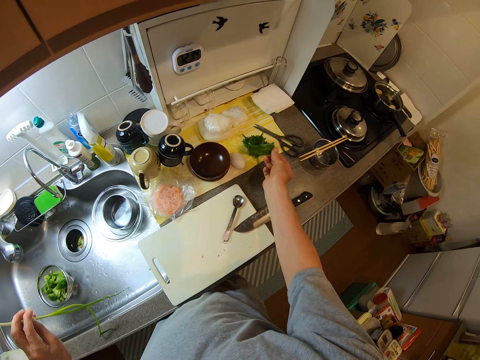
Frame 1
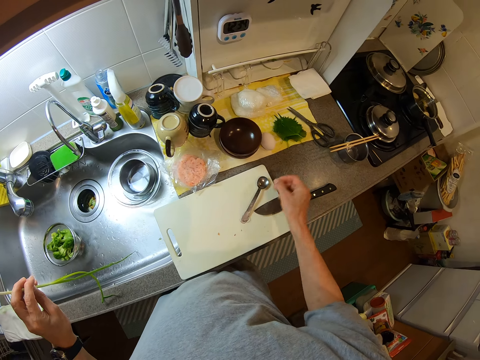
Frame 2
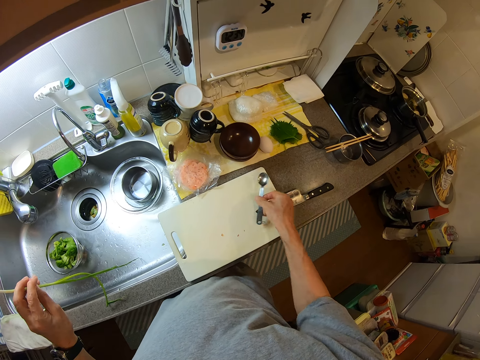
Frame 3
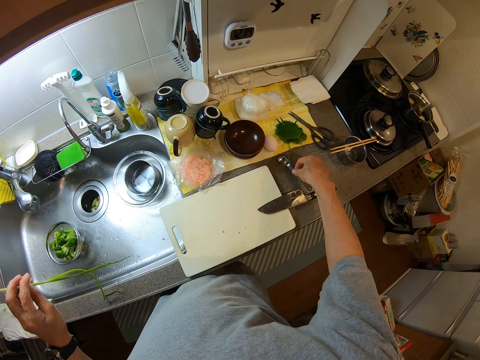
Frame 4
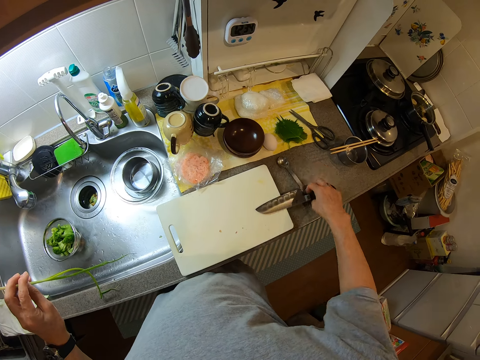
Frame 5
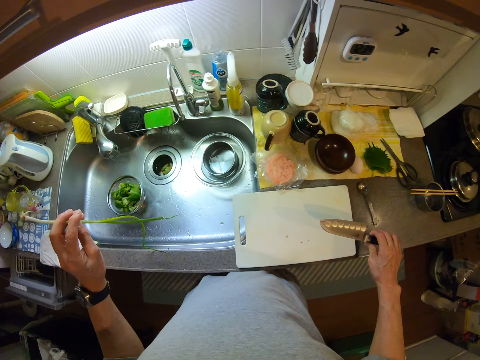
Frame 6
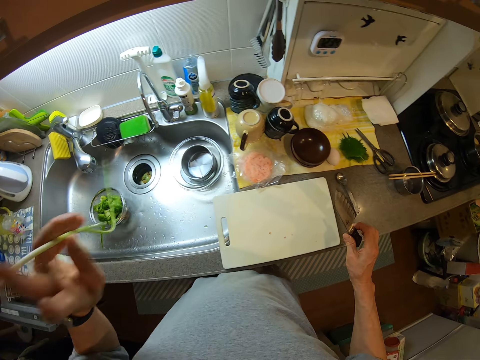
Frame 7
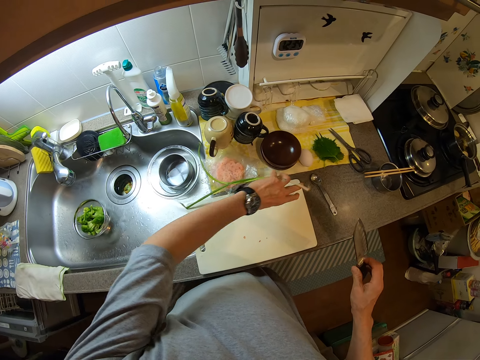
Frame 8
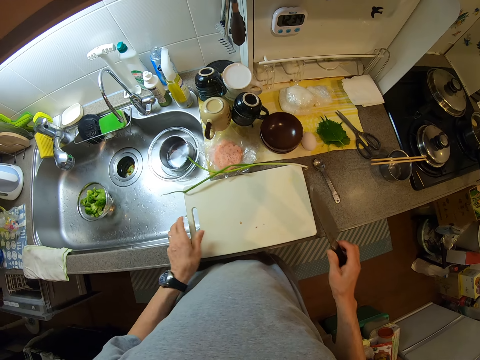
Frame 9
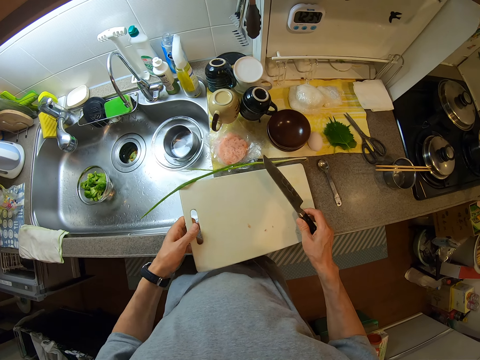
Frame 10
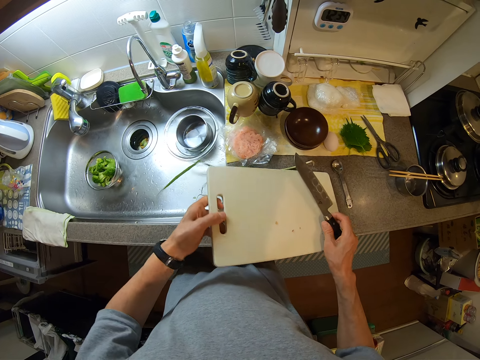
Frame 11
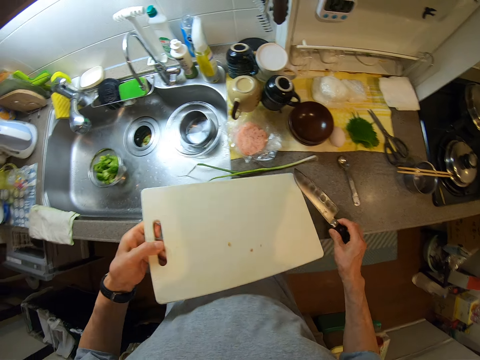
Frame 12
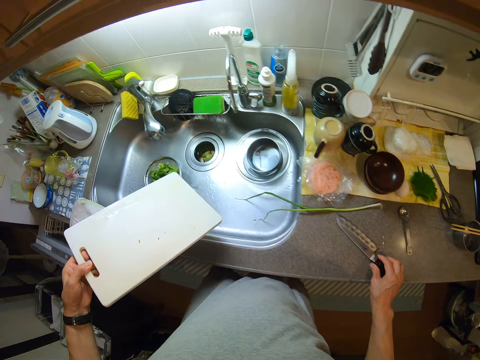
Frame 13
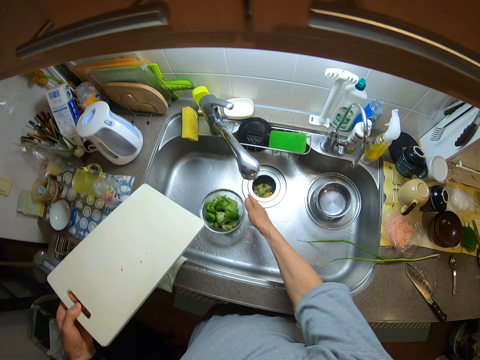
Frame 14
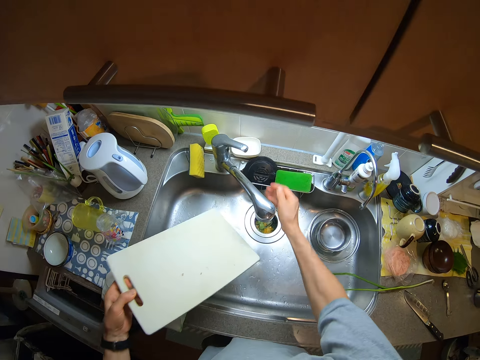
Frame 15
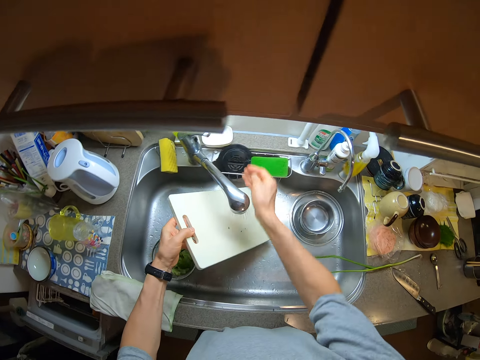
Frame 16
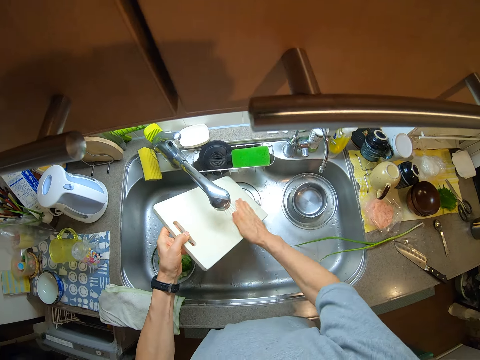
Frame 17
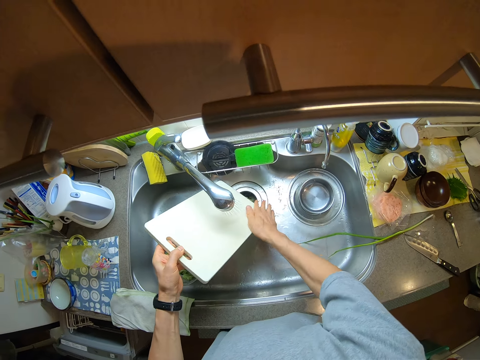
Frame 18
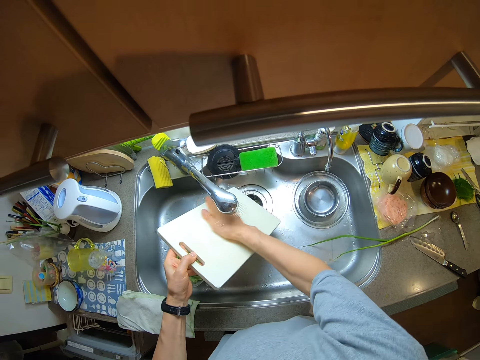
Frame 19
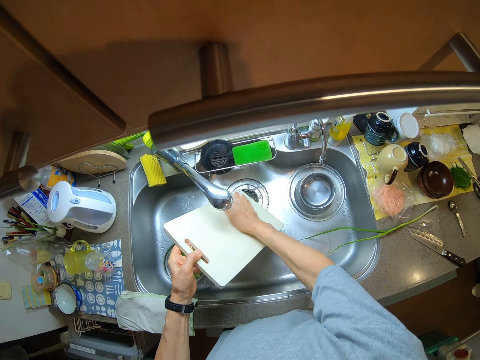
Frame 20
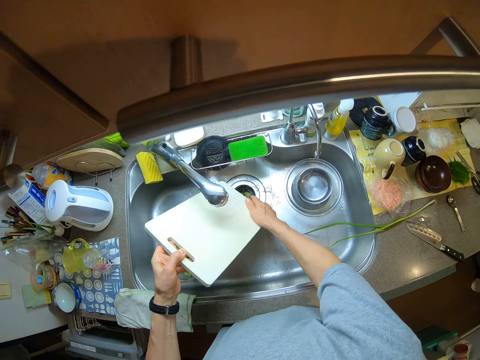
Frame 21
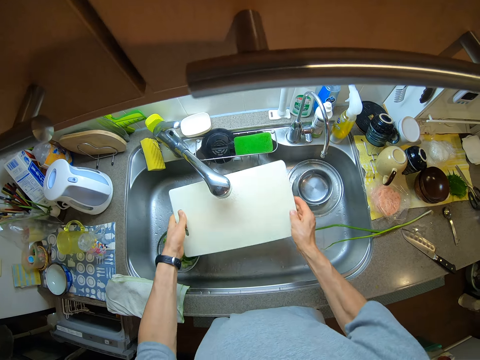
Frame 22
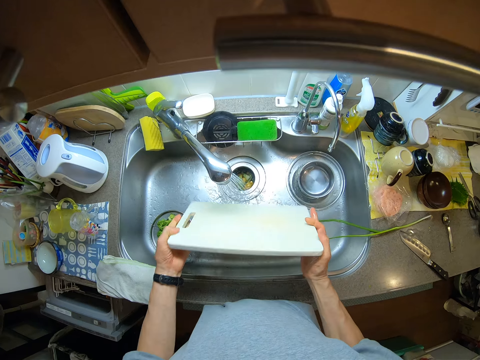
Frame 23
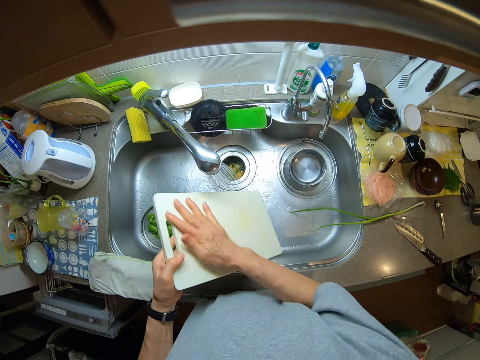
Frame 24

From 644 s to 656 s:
The camera wearer puts the leaf on the kitchen slab. They pick a spoon from the cutting board. They put the spoon on the kitchen slab. They pick a knife from the cutting board. They hold the knife. They put the spring onion on the kitchen slab. They pick the cutting board from the kitchen slab. They drop the knife on the kitchen slab. They move a bowl inside the sink. They turn on the faucet. They rinse the cutting board.

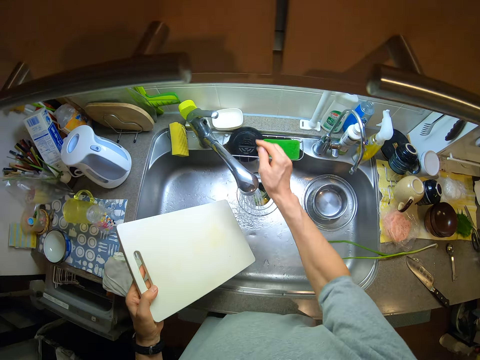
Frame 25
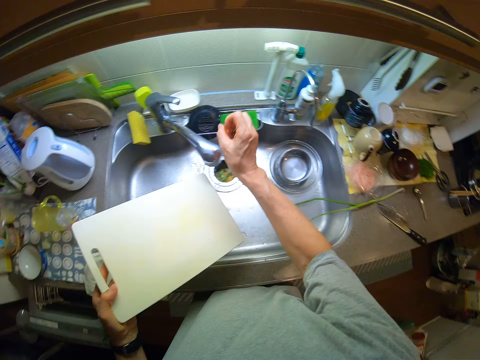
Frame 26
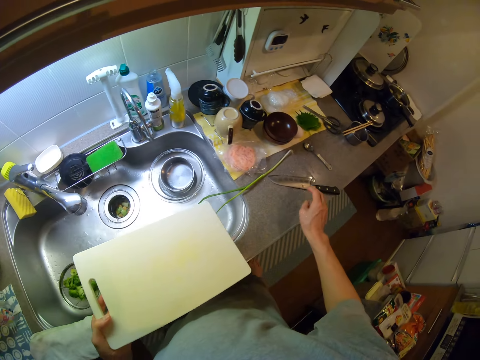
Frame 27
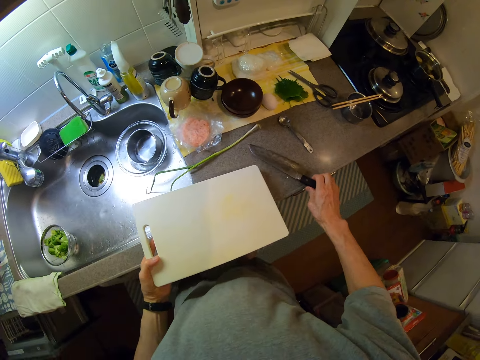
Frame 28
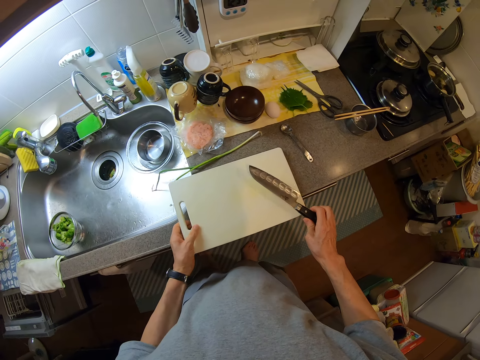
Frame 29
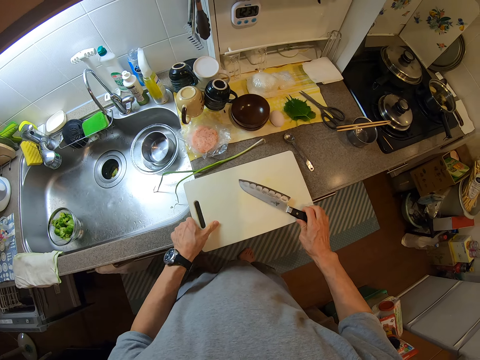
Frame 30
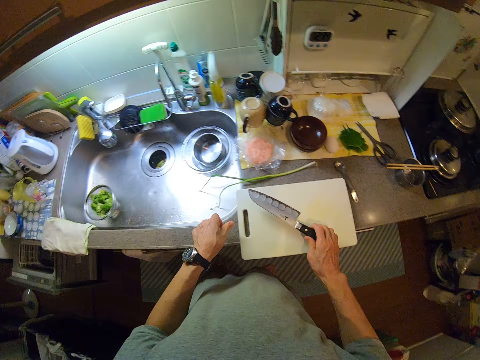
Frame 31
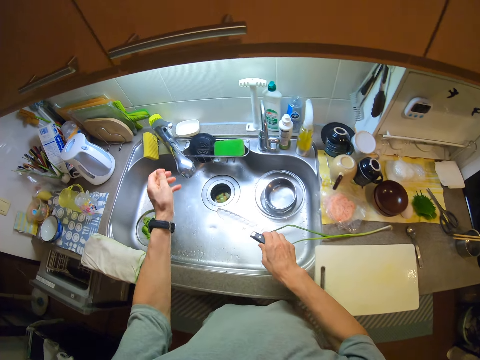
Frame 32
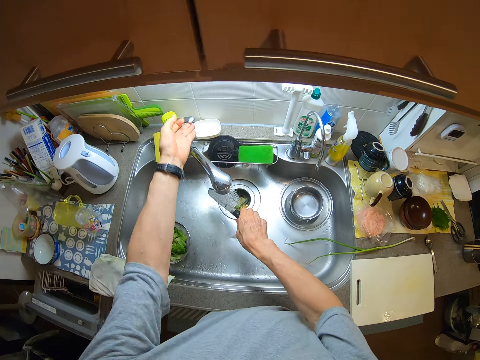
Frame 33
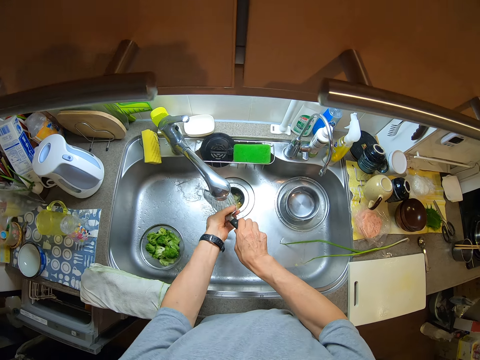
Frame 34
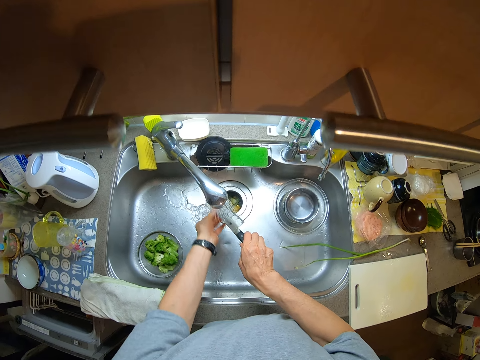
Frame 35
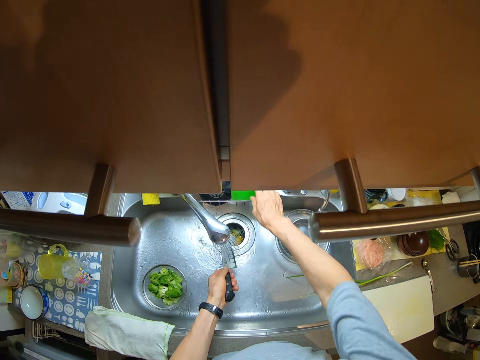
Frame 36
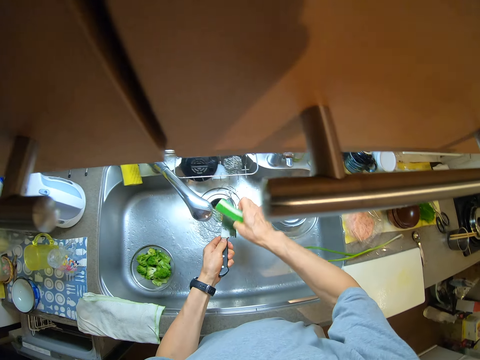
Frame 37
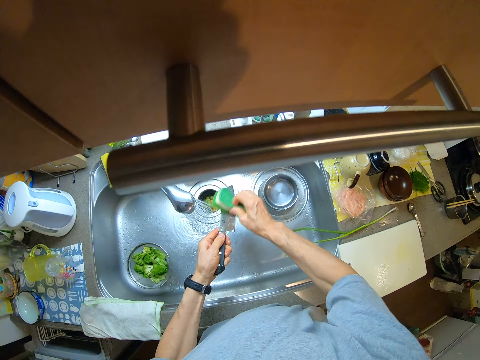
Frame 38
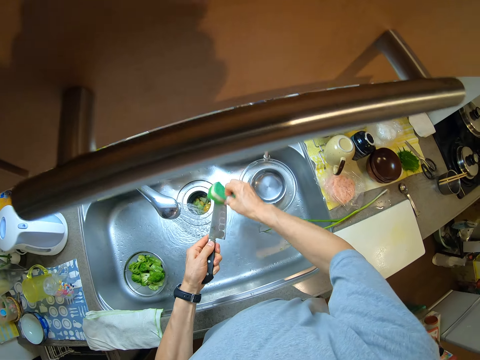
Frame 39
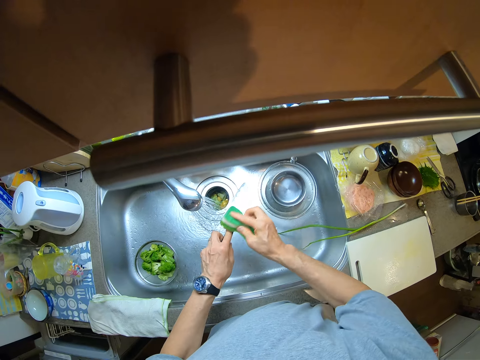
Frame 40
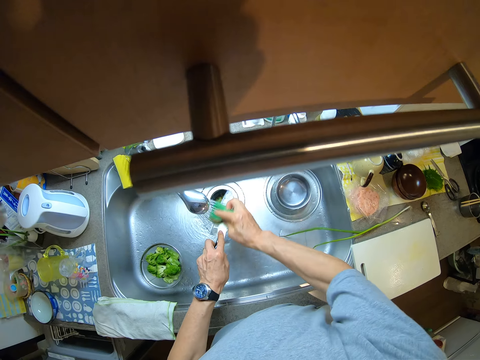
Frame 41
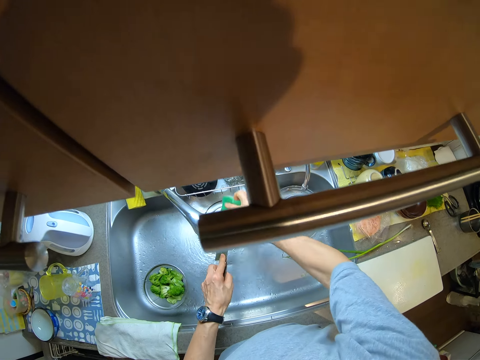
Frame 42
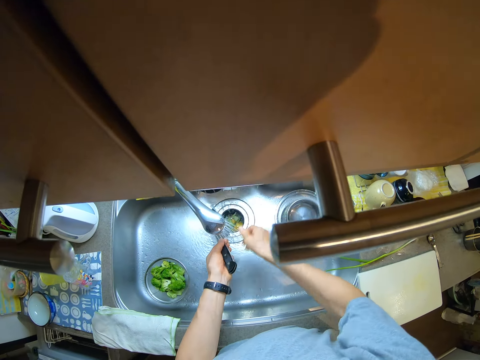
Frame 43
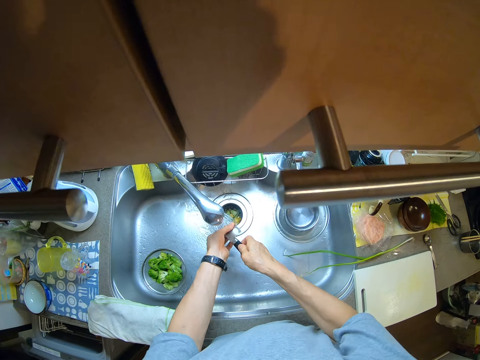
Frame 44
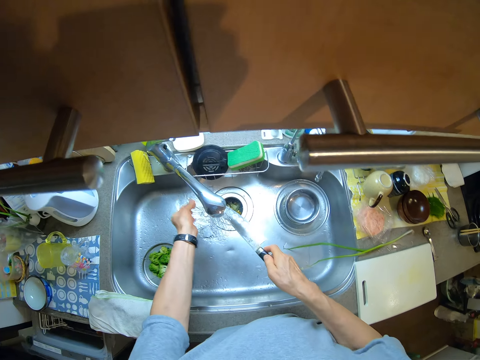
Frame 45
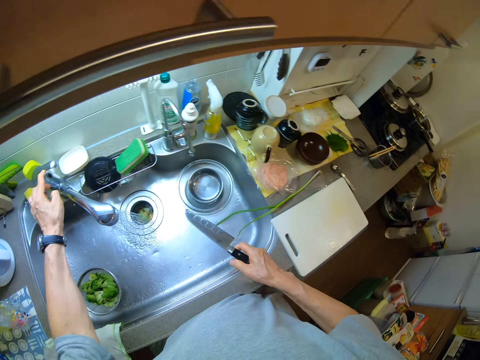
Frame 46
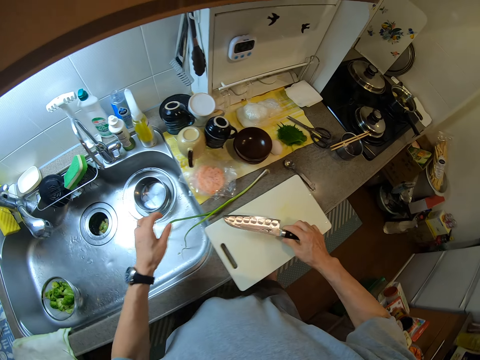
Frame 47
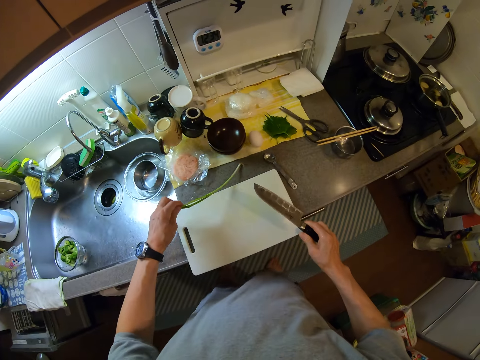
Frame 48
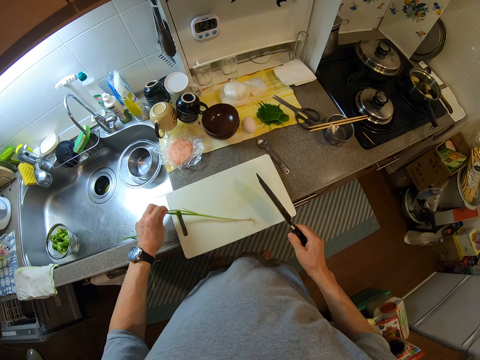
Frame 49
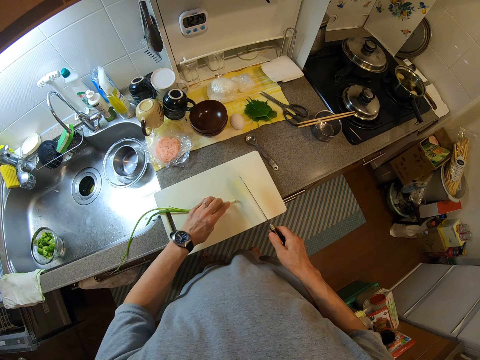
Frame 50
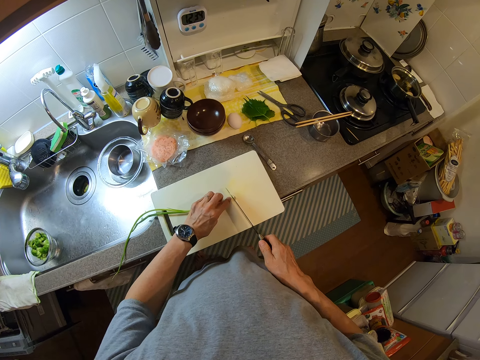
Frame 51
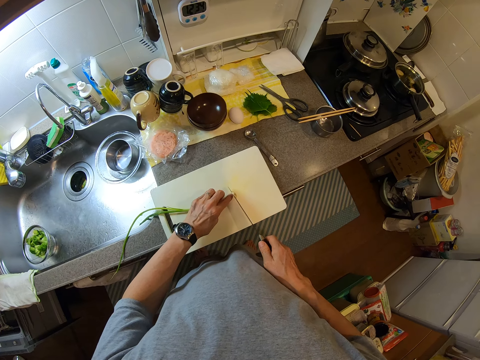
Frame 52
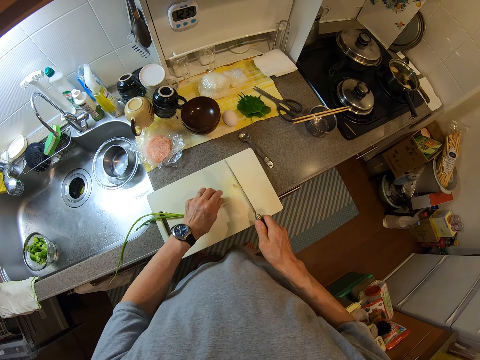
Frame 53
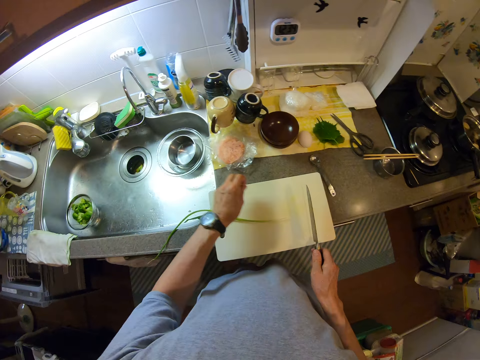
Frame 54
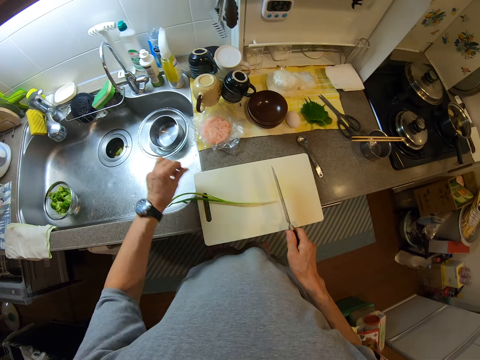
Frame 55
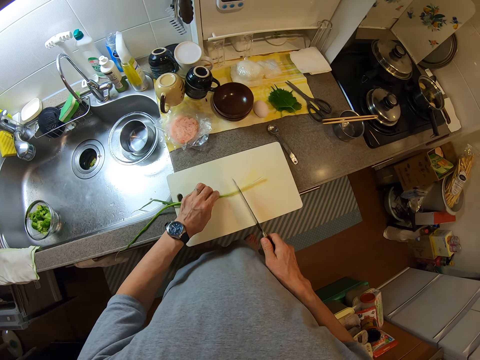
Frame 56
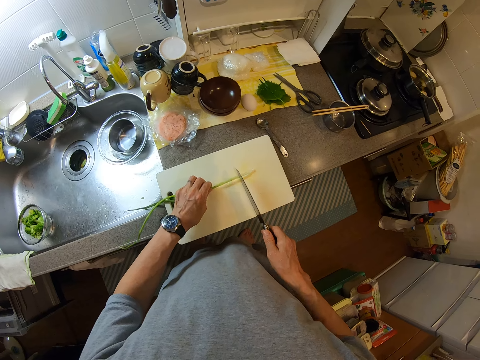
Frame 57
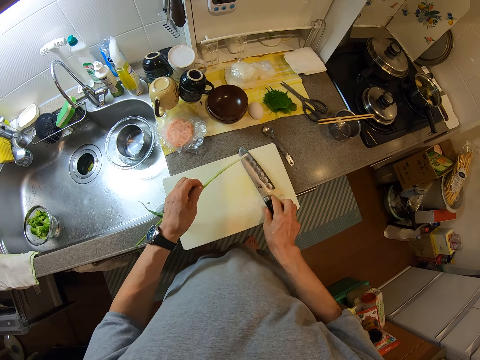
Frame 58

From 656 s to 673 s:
The camera wearer turns off the faucet. They pick the knife from the kitchen slab. They put the cutting board on the slab. They turn off the faucet. They open the tap. They rinse the knife. They pick a sponge from the edge of the kitchen sink. They wash the knife with the sponge. They put the sponge on the edge of the sink. They rinse the knife. They turn off the faucet. They put the spring onion on the cutting board. They cut a part of the spring onion with the knife. They pick the spring onion scrap from the cutting board. They drop the scrap in the sink. They drop the knife on the cutting board. They pick the spring onion from the cutting board.
